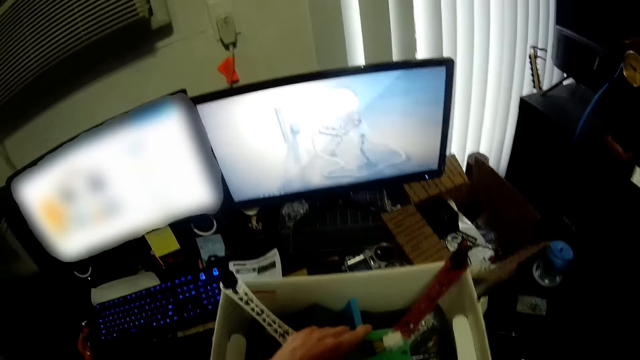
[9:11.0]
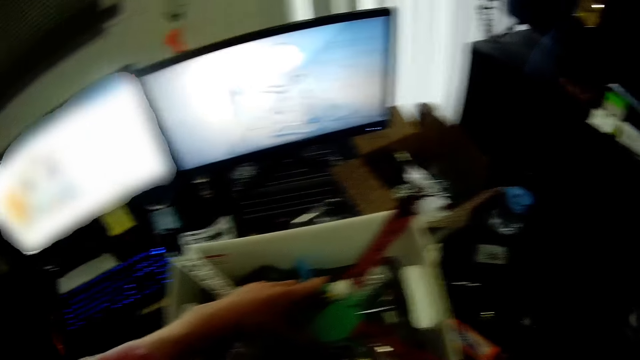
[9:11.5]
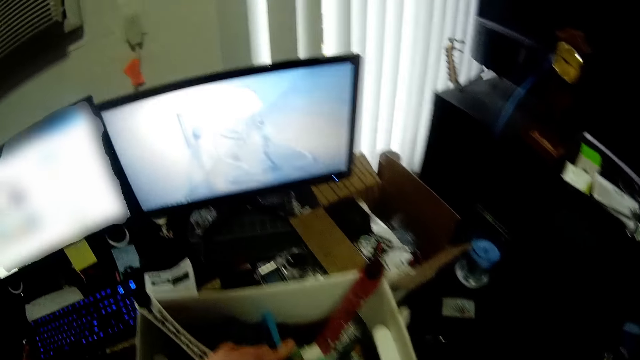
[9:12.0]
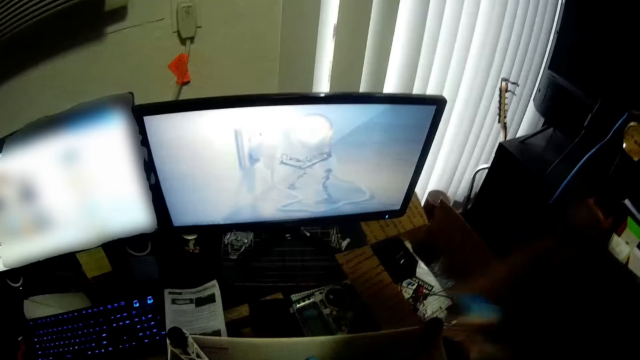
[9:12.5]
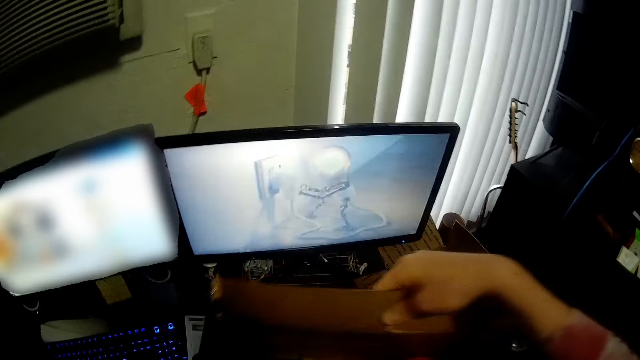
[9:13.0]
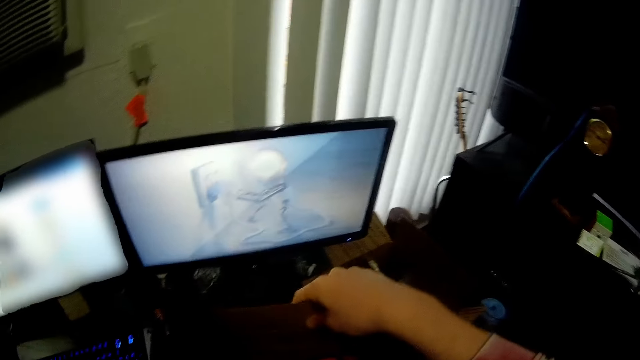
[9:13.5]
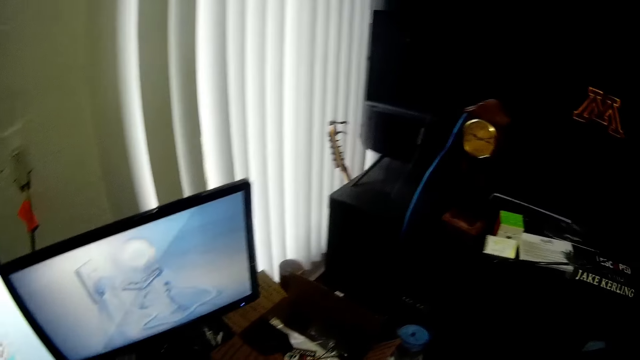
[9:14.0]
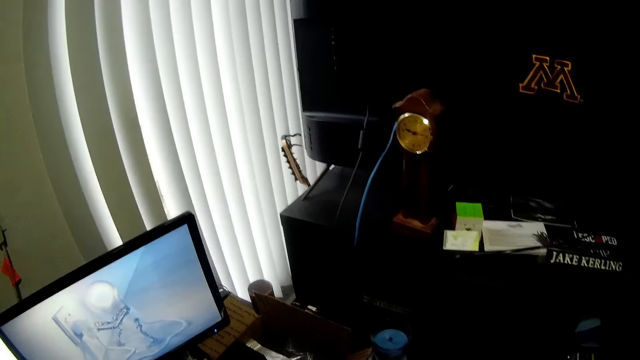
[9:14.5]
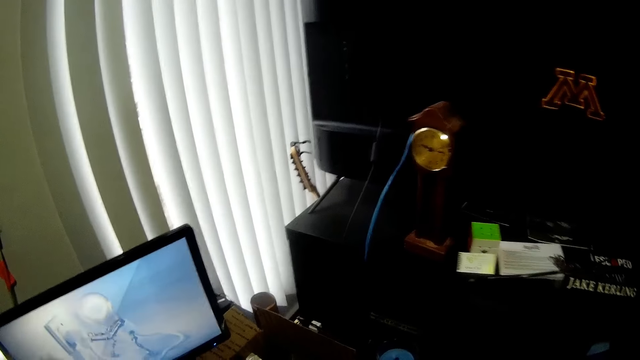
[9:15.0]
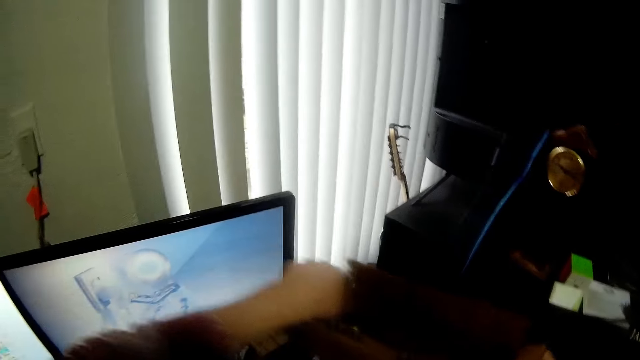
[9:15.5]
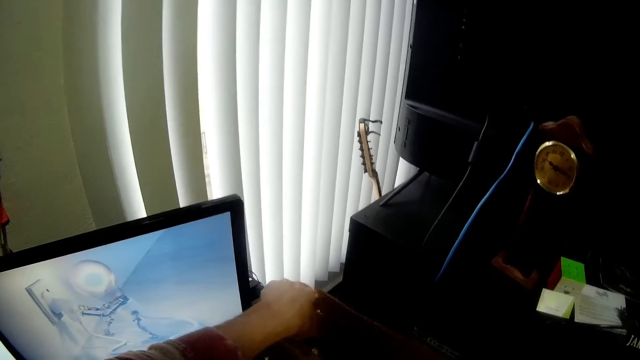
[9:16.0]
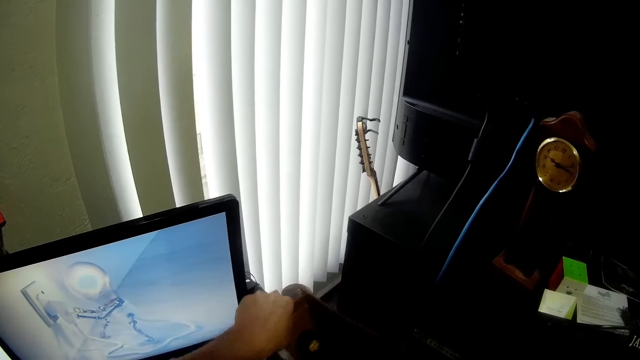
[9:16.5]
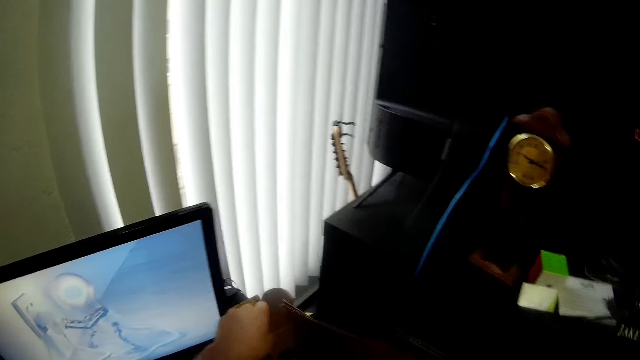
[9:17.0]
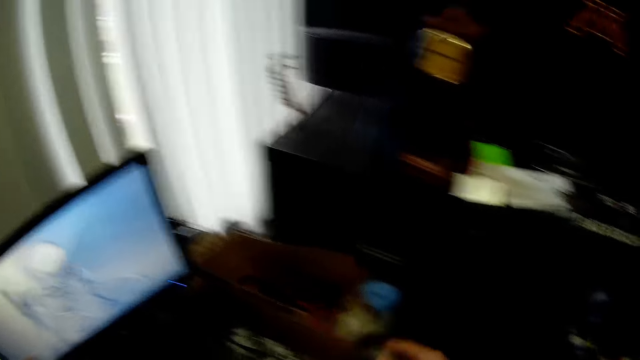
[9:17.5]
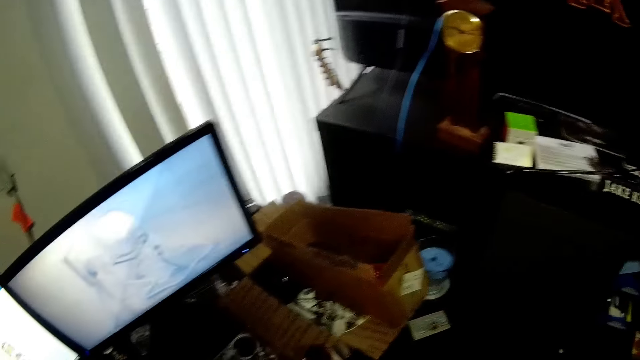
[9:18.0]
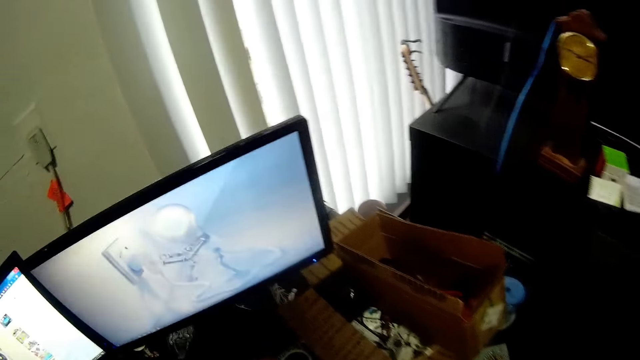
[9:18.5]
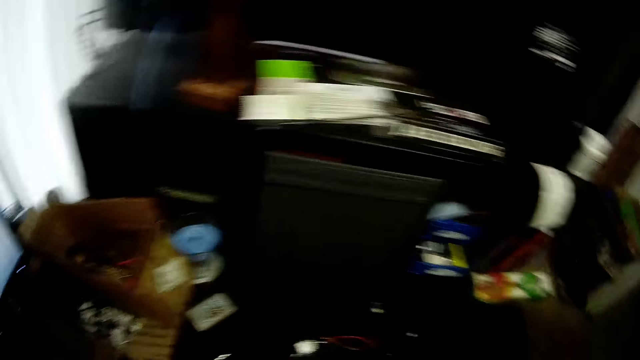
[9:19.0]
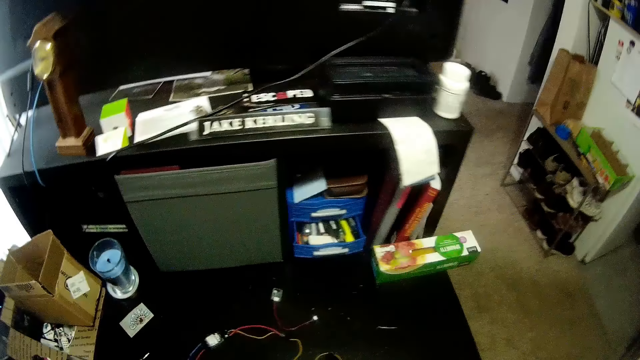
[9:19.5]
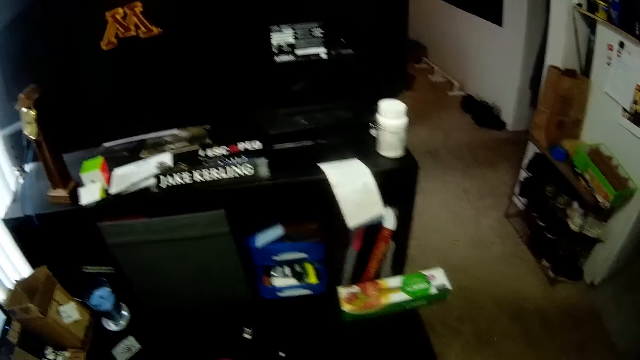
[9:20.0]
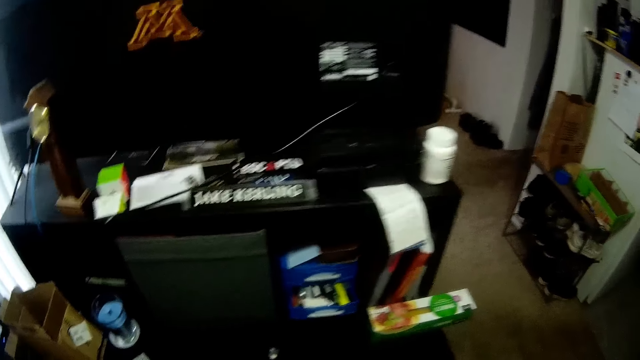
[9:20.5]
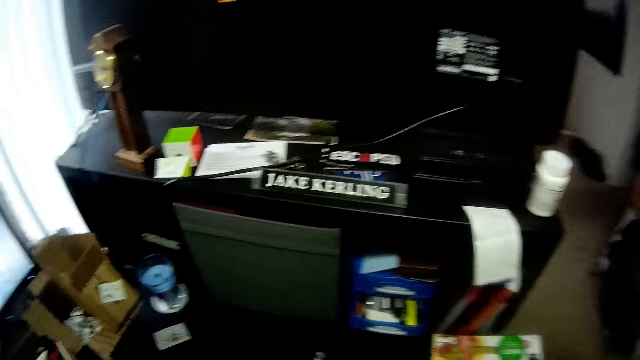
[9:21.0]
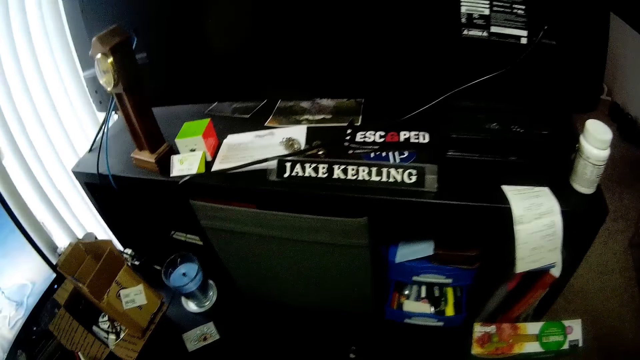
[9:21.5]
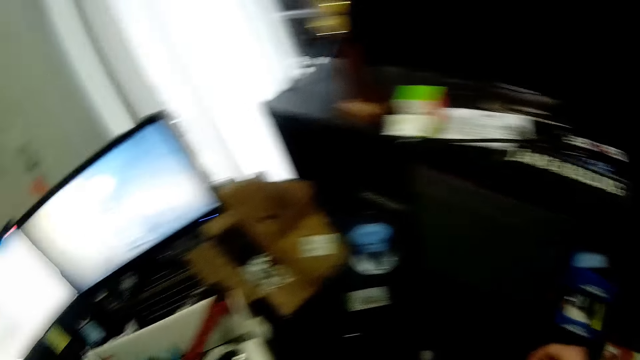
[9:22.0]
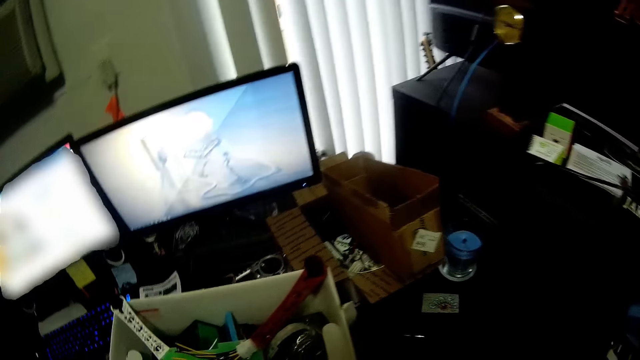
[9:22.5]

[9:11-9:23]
The camera wearer puts the small carton on top of the white carton. They drop the box on the table.

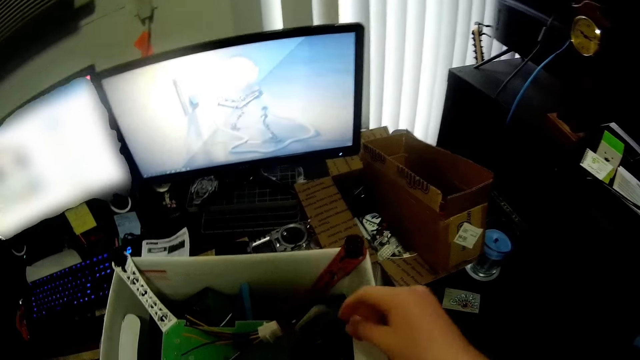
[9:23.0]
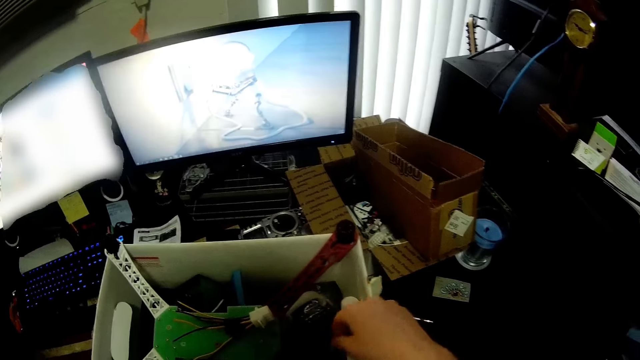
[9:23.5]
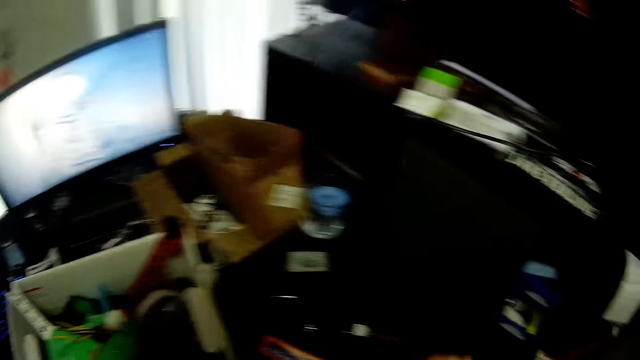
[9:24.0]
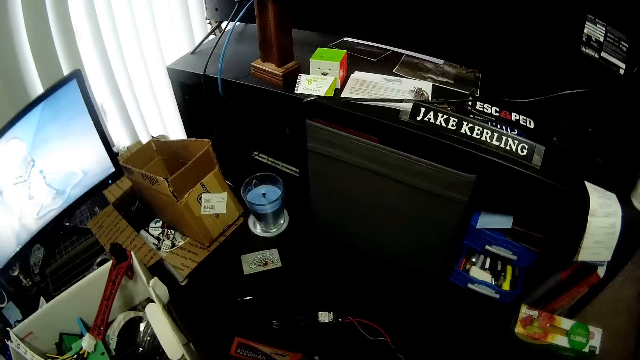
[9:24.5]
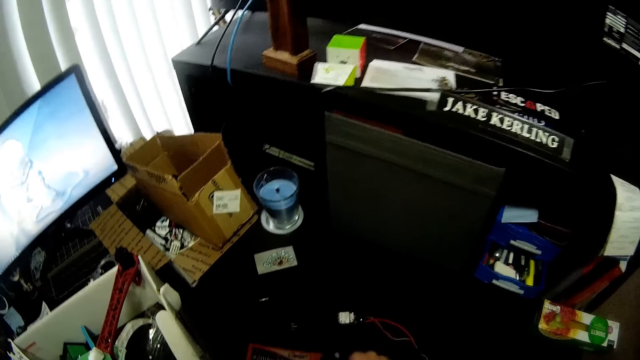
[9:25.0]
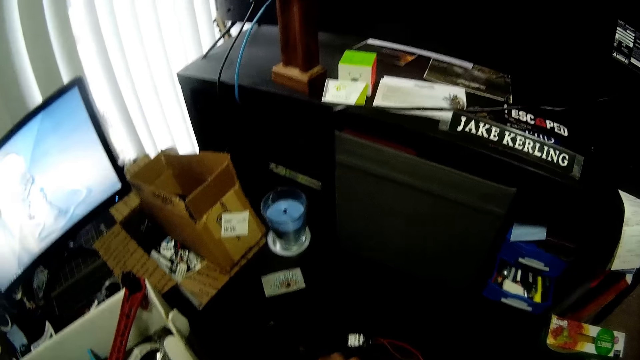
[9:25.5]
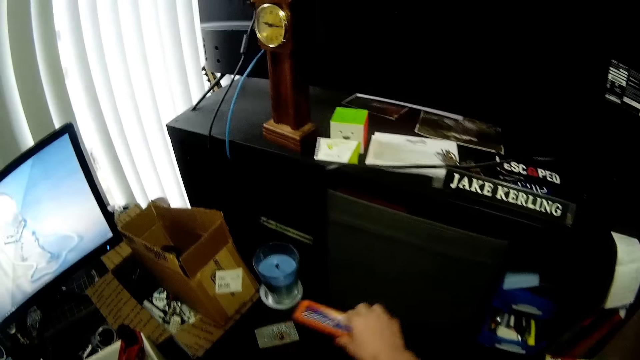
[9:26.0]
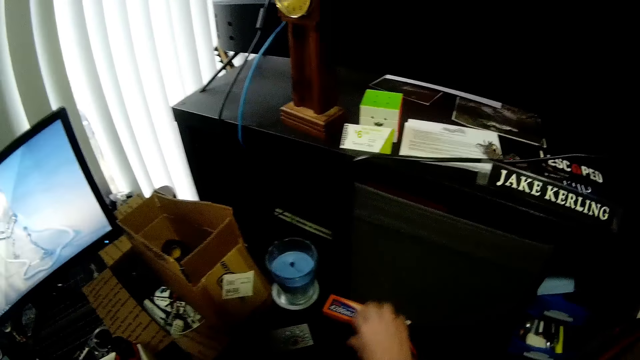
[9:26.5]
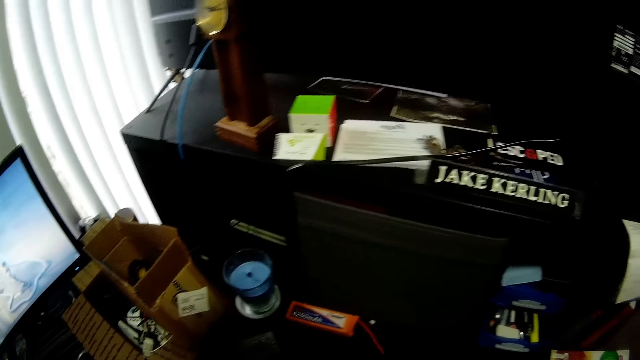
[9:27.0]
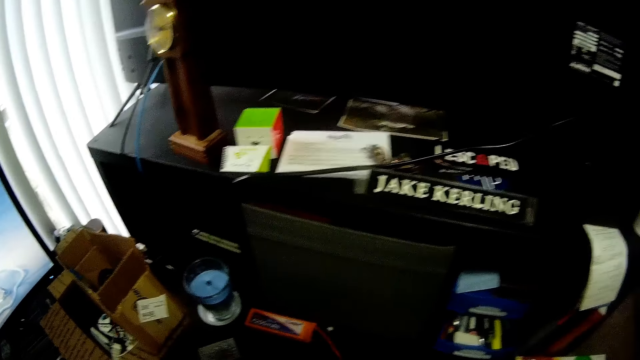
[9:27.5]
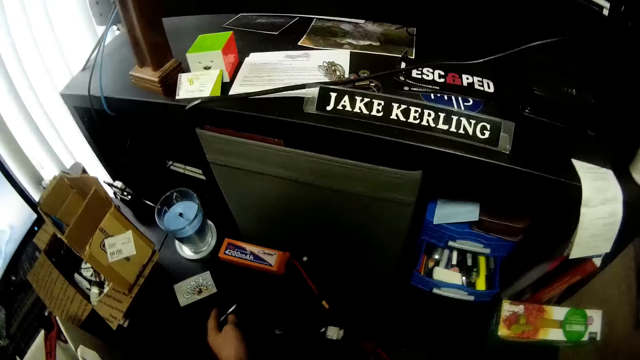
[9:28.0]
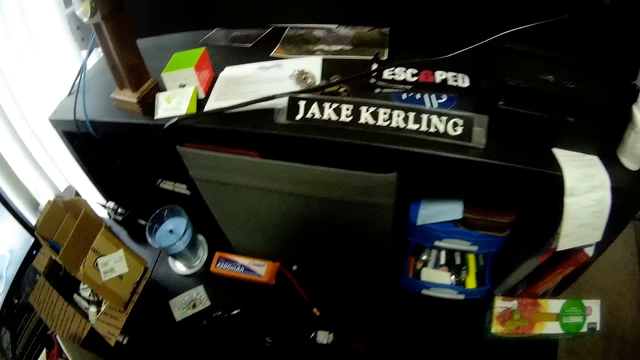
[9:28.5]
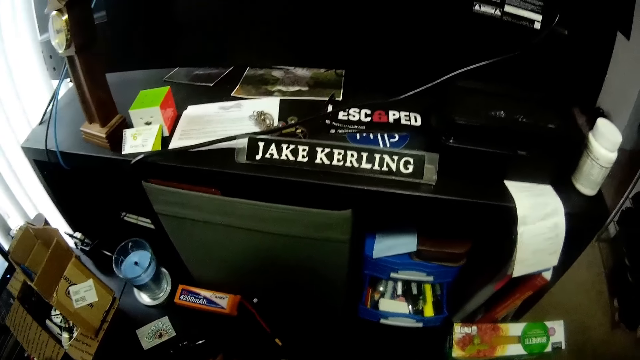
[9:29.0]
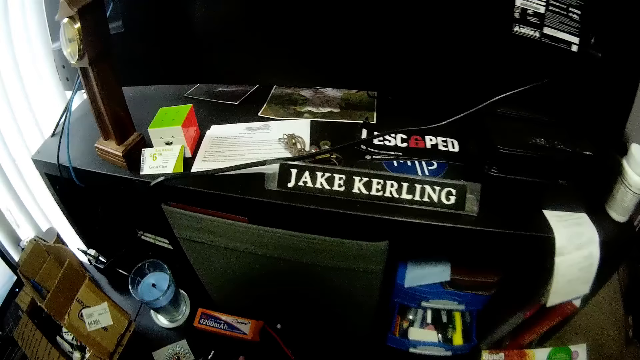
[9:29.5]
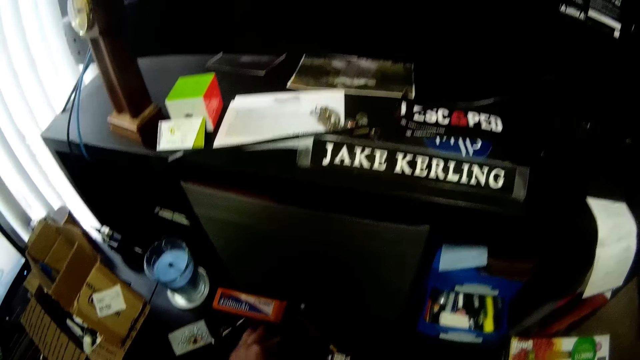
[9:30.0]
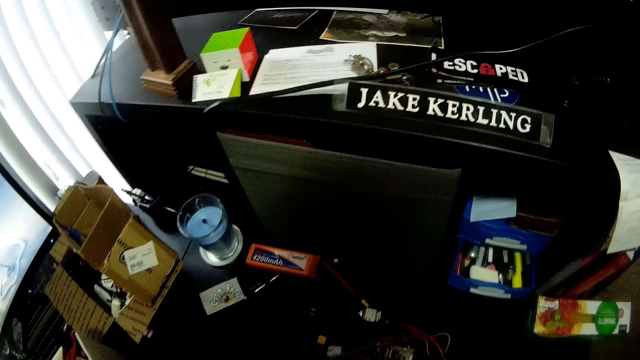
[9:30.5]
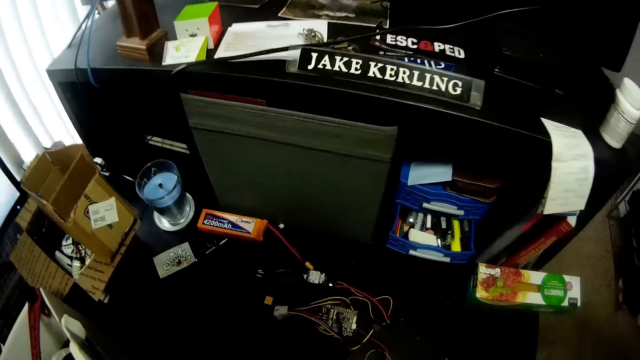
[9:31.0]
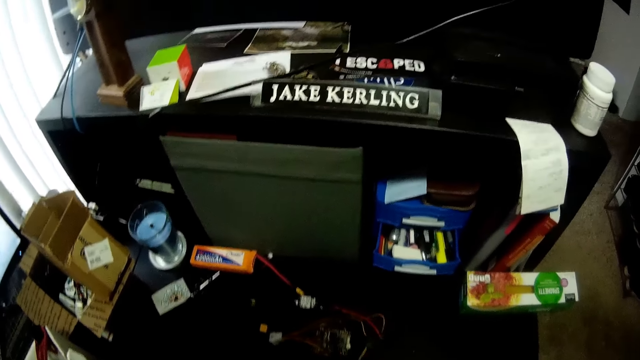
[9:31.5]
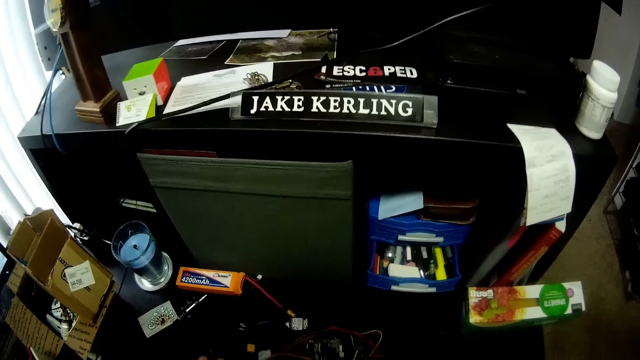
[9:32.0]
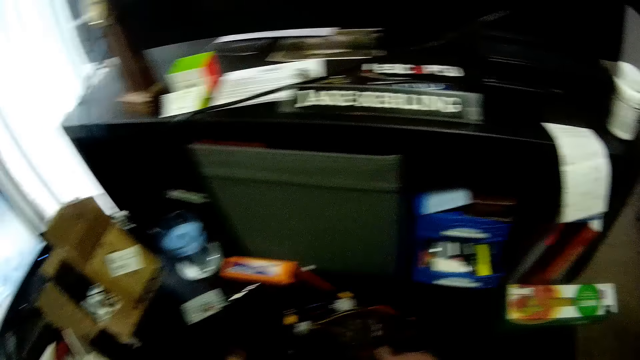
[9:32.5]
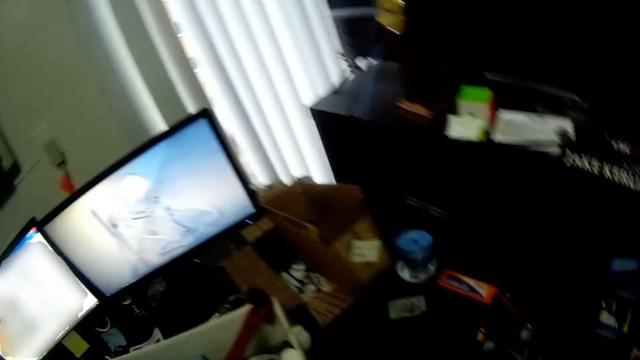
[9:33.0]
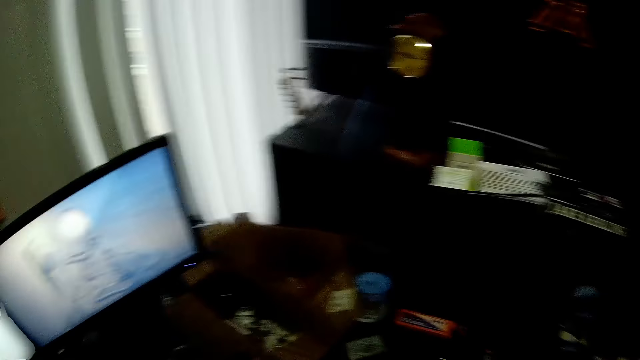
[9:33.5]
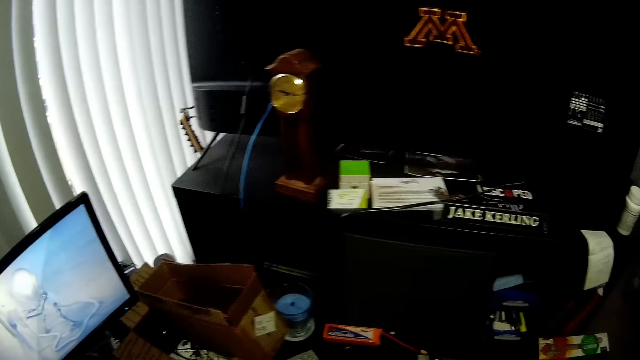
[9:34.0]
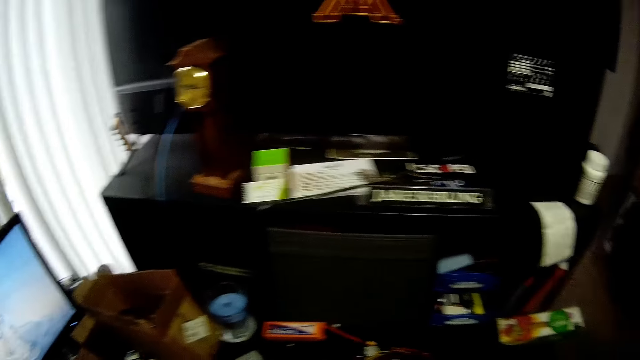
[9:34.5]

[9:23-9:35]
The camera wearer holds the battery. He drops a pack on the table with his right hand. He adjusts the battery on the table with his left hand.
